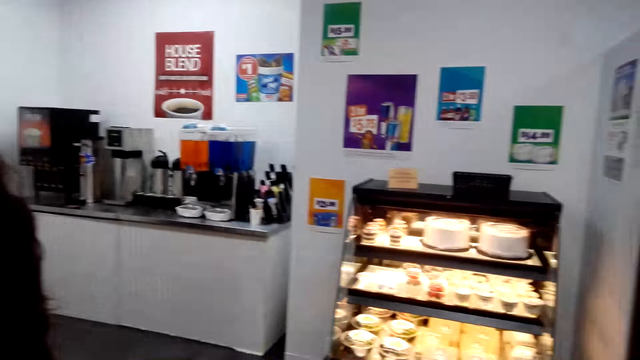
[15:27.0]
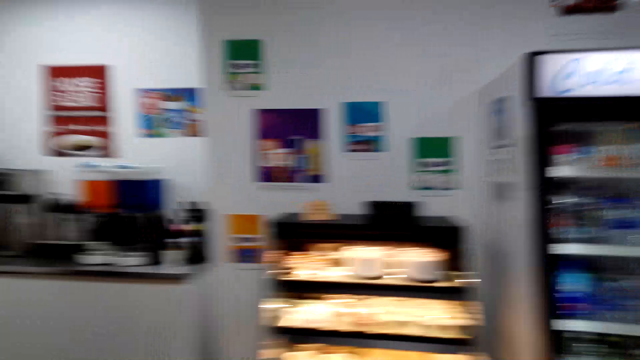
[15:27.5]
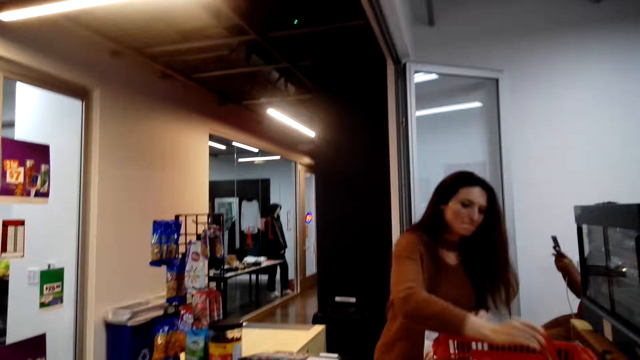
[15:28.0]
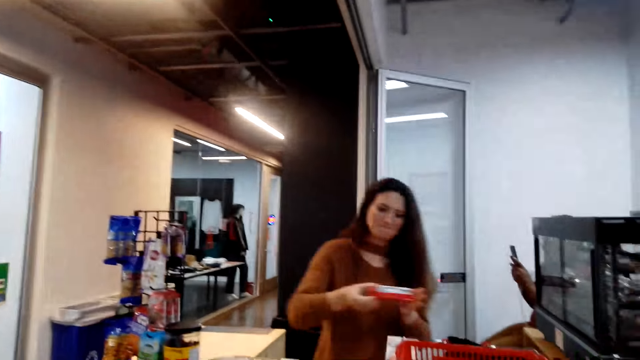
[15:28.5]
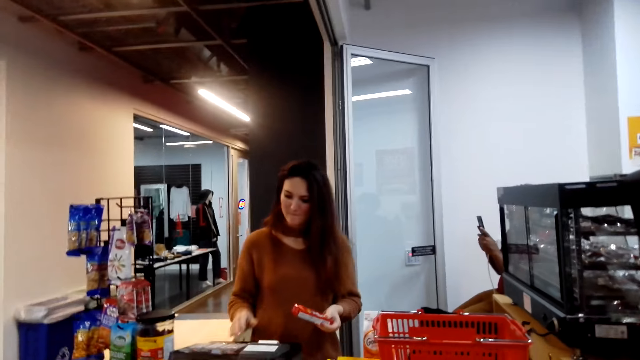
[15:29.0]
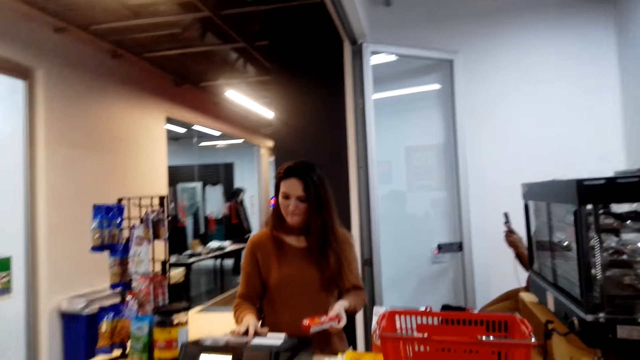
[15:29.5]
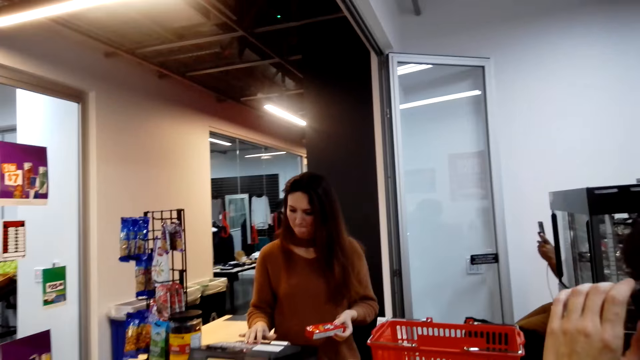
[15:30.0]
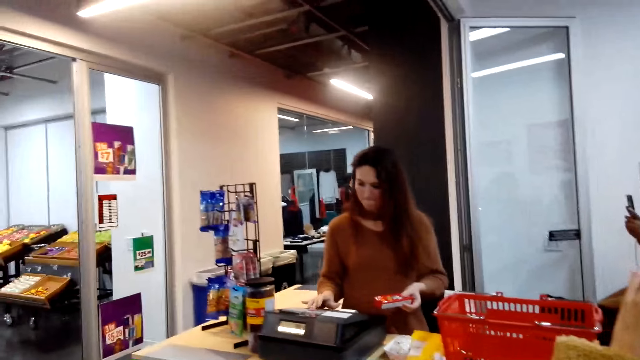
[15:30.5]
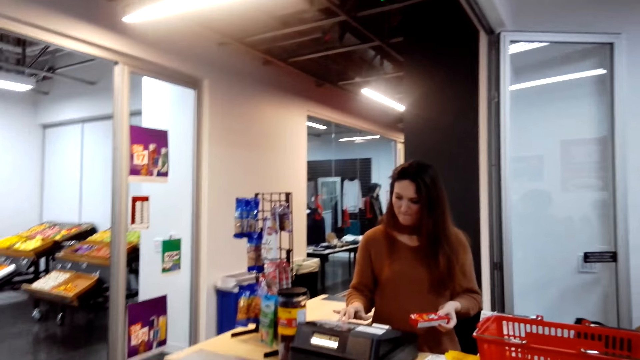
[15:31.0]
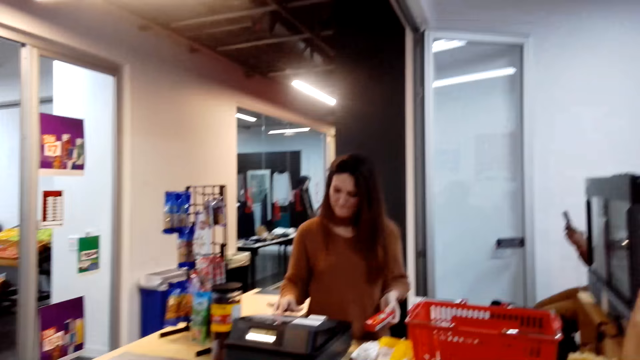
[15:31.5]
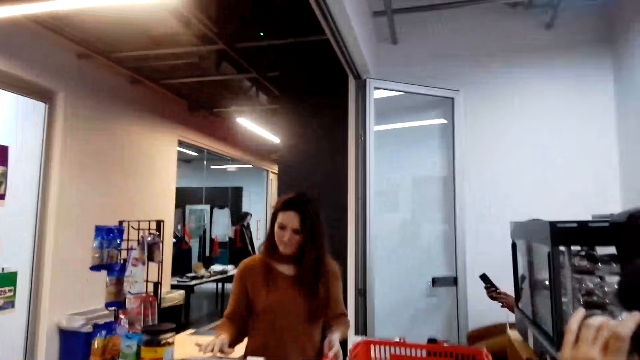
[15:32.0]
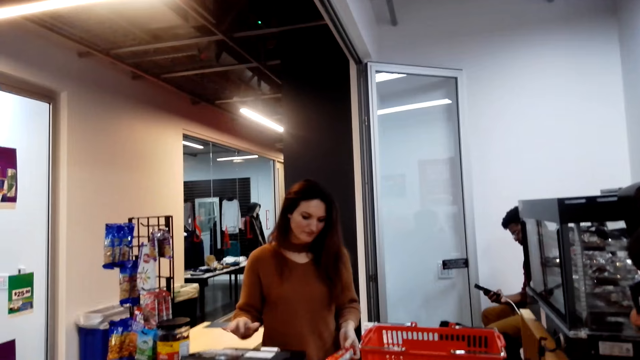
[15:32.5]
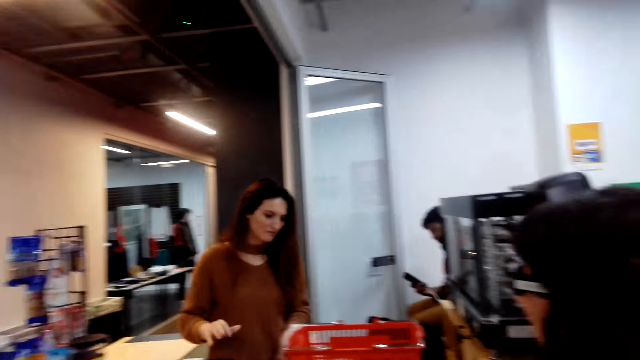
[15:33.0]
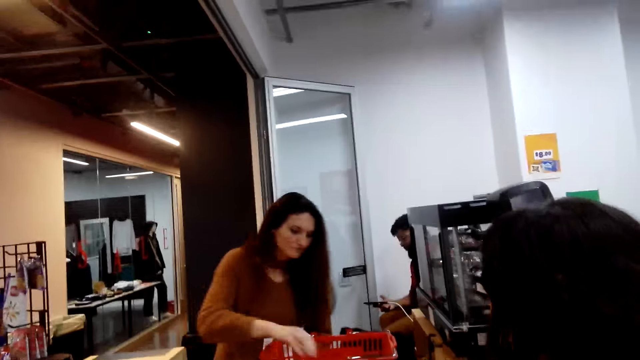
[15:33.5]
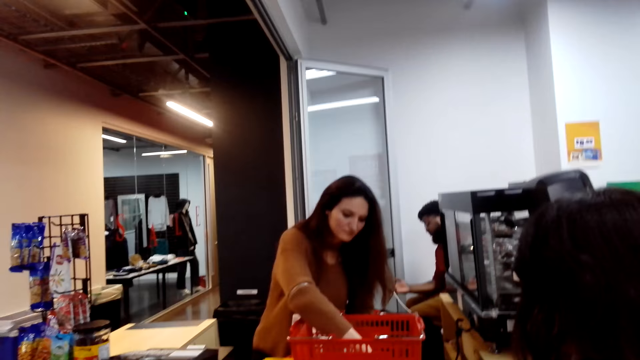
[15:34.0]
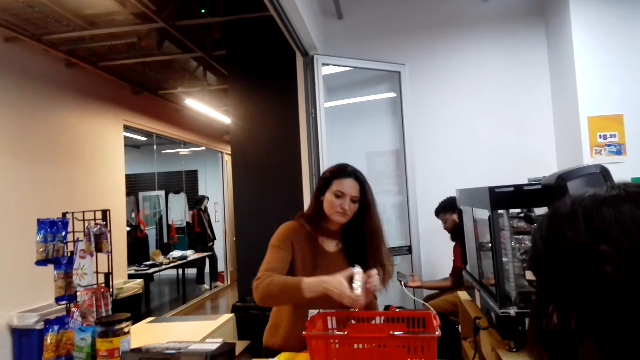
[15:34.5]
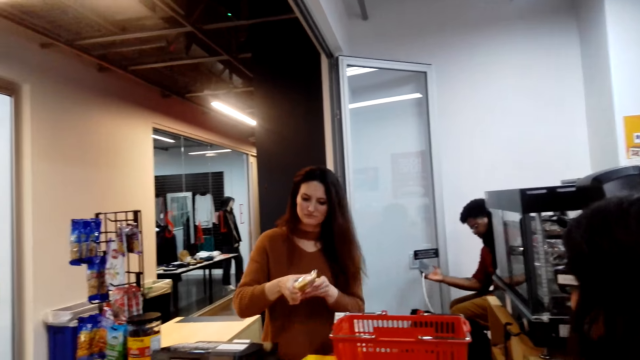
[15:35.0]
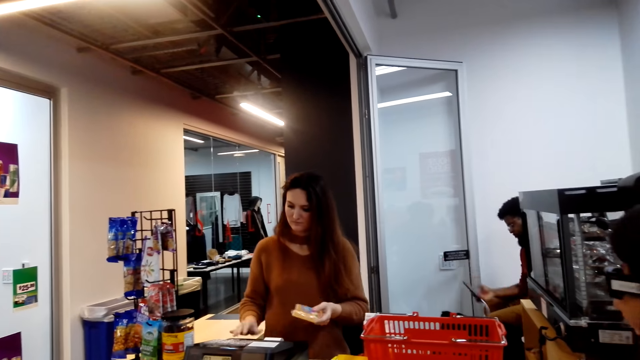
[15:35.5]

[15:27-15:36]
A cashier looks around. The camera wearer looks around the store. The cashier types on the register machine and picks up the candy from the basket.

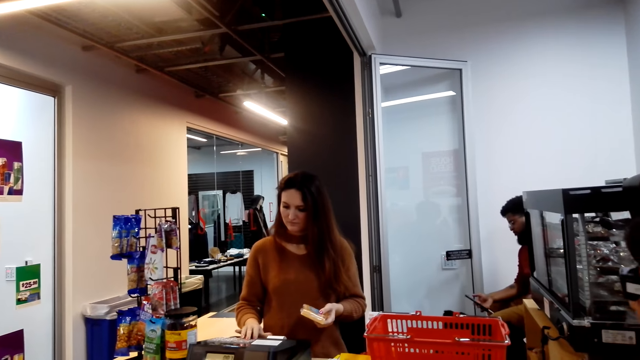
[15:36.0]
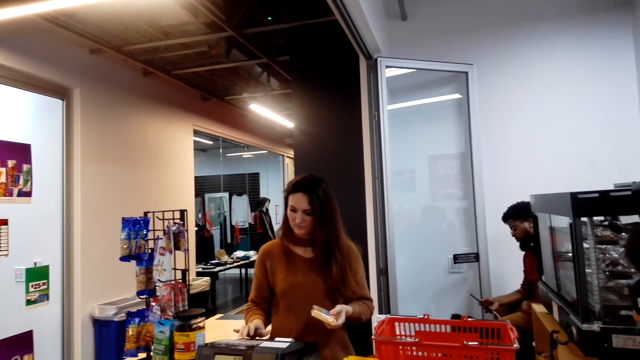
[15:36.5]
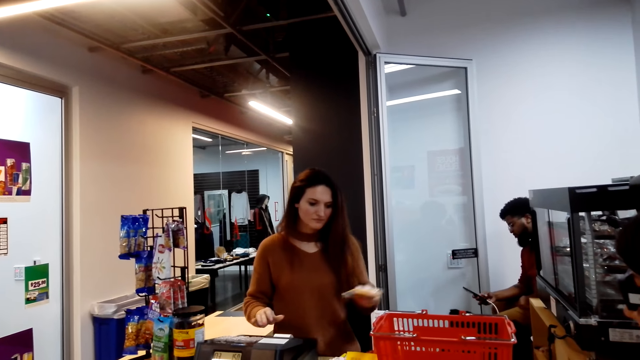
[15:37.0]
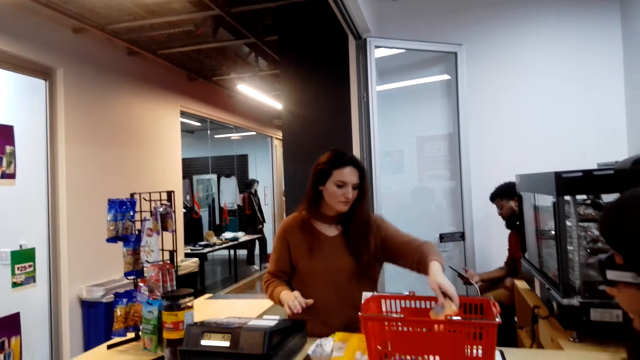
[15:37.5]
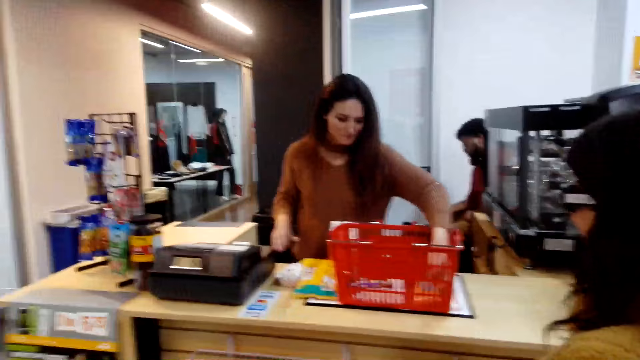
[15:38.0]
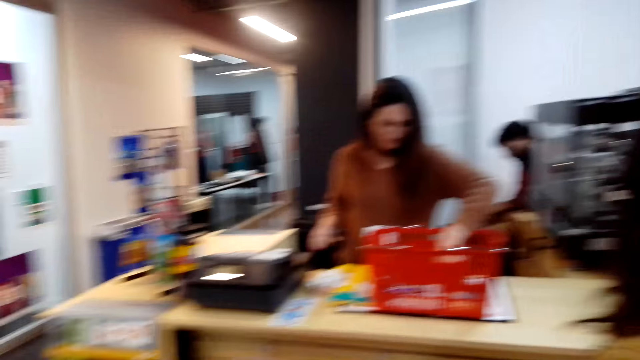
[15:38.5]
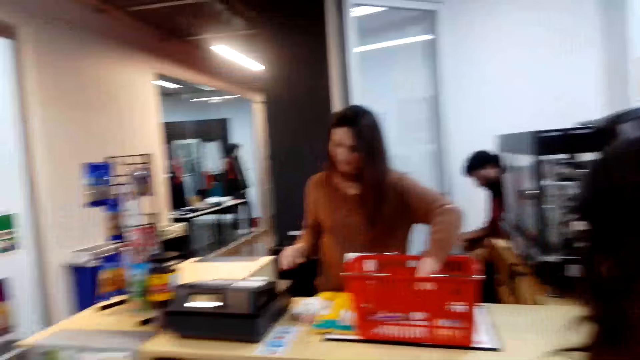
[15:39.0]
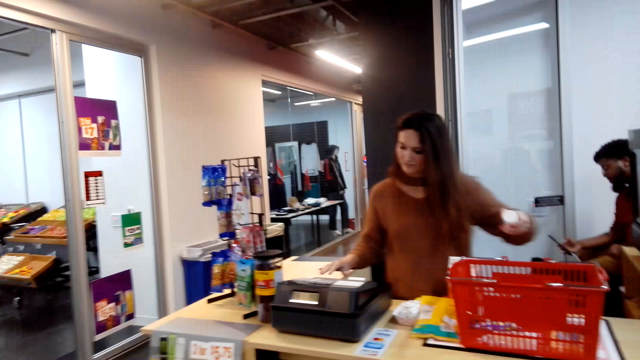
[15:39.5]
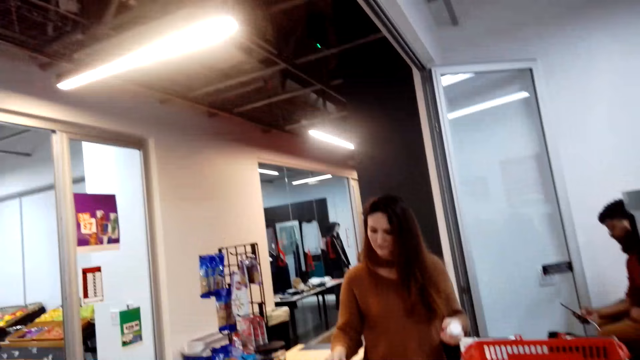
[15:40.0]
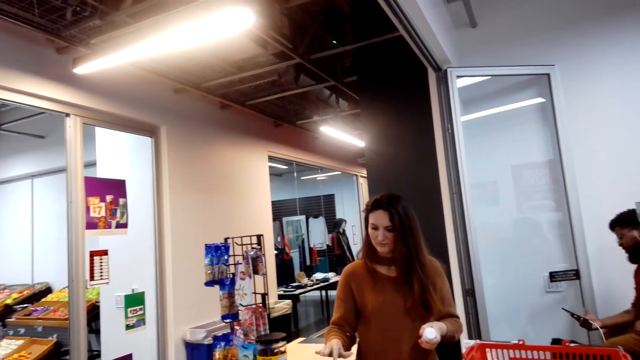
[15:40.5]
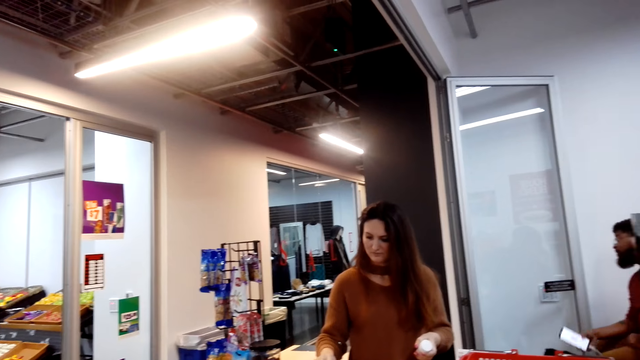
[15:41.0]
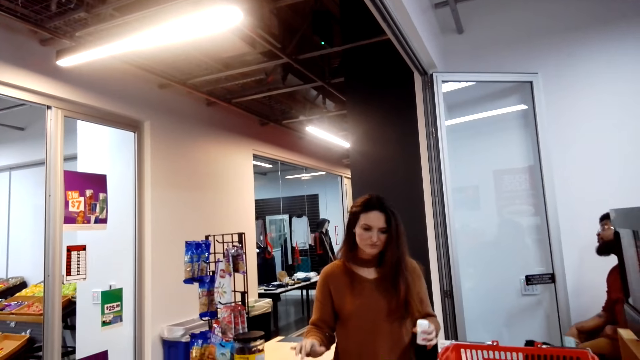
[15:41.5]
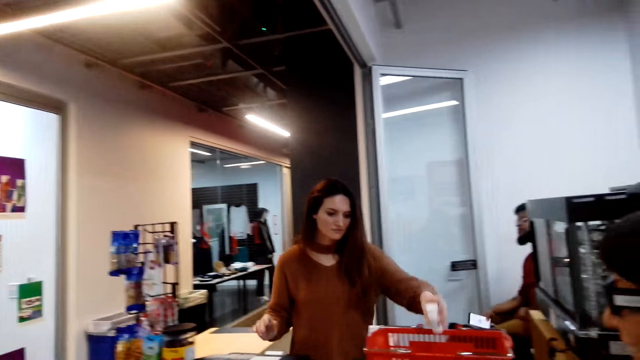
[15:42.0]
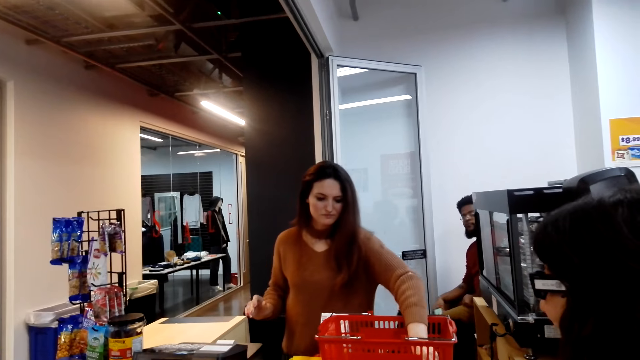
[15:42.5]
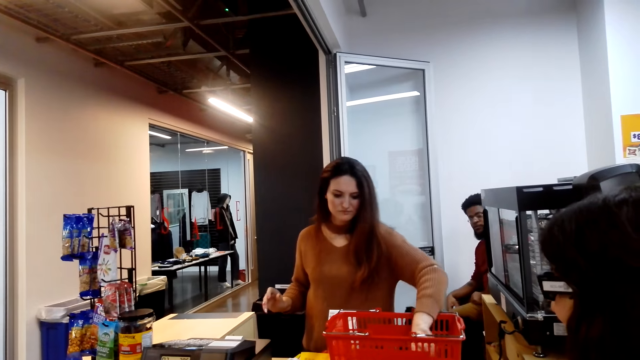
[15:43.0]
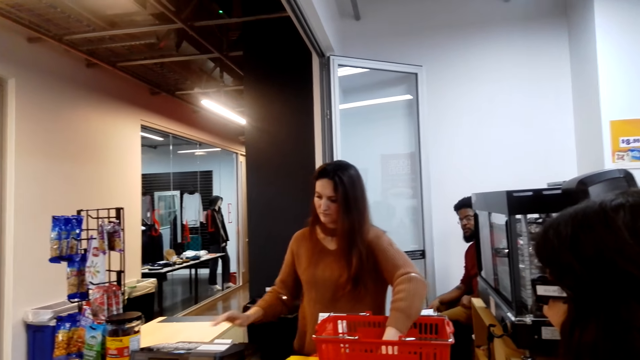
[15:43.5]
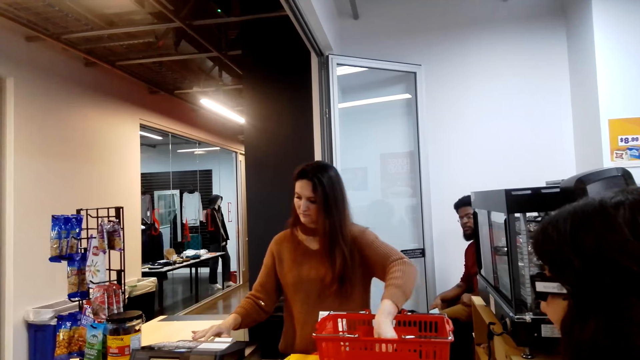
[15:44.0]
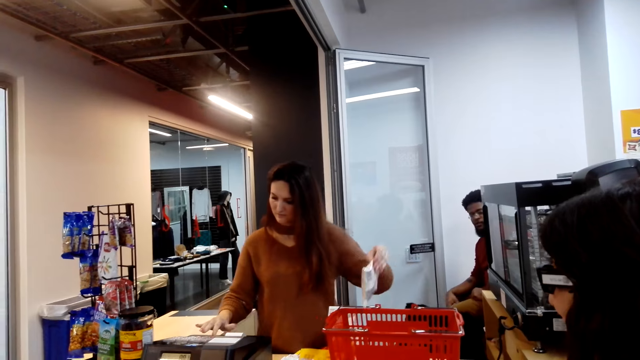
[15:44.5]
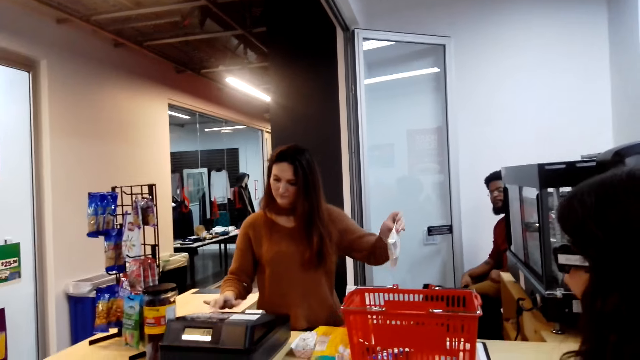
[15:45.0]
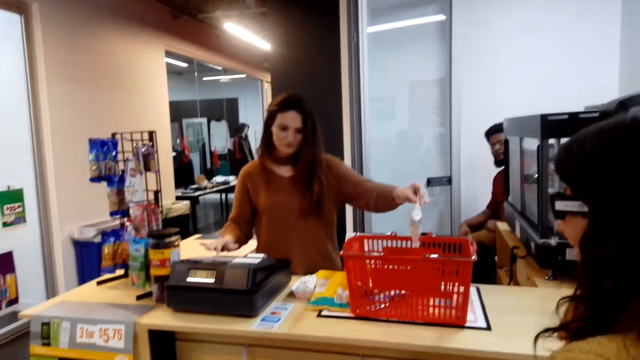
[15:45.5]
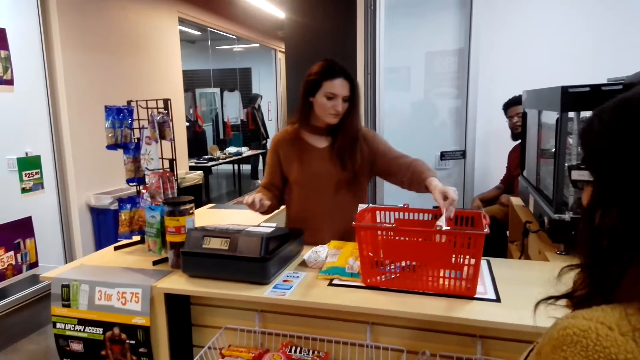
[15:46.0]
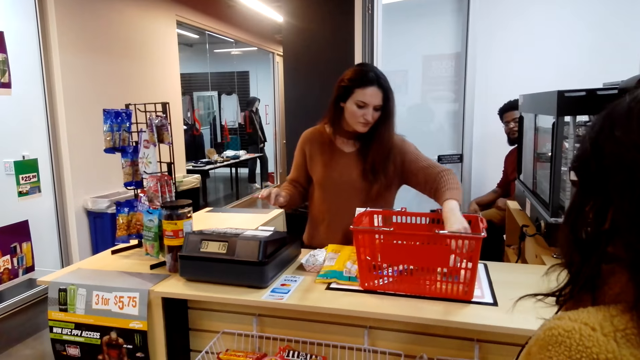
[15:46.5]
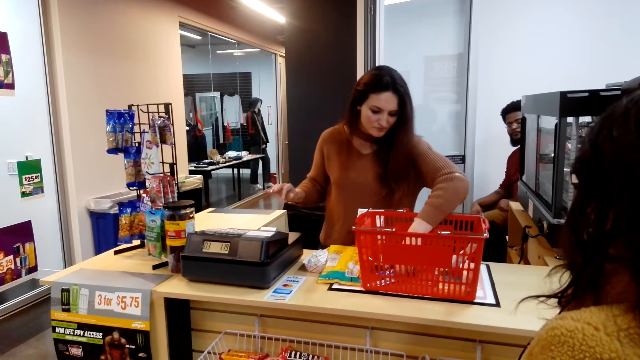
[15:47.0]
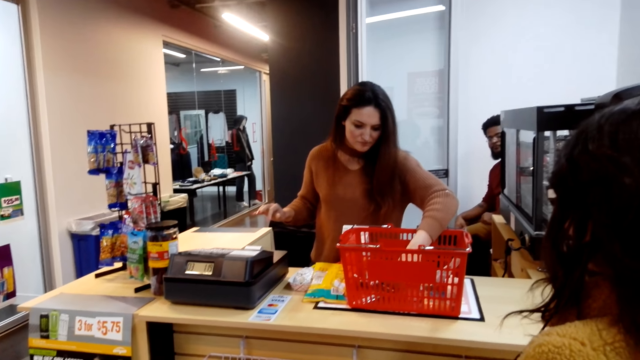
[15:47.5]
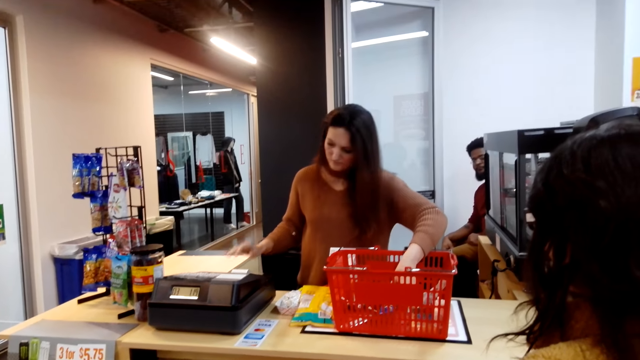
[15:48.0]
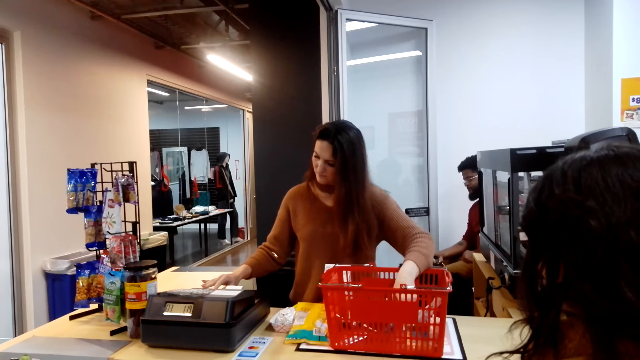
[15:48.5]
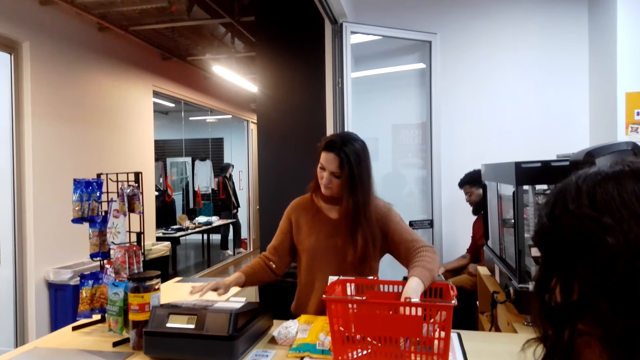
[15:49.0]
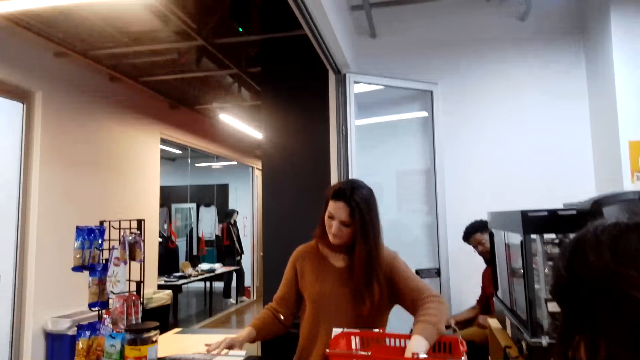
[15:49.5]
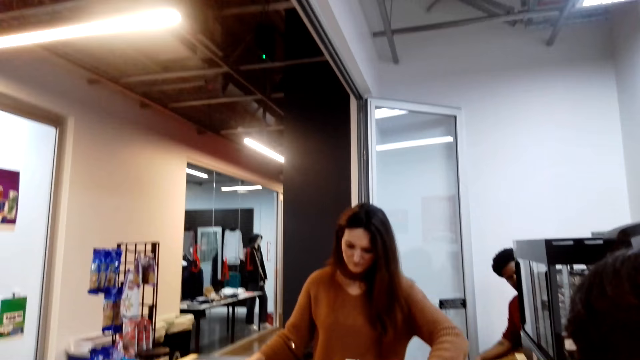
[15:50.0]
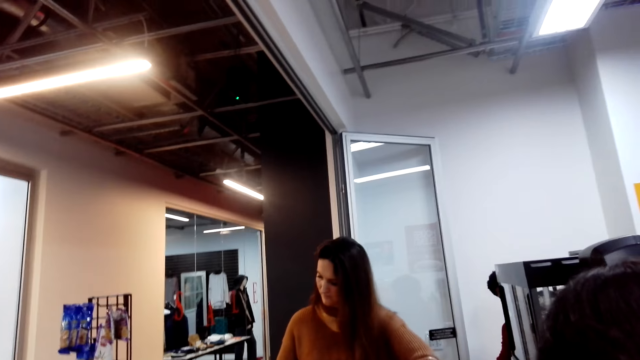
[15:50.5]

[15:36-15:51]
A cashier types on the register machine. The cashier puts the candy in the basket and takes a packet. Another cashier picks up the oil from the basket. The first cashier types on the register machine. The cashier puts the oil in the basket and takes a packet. The cashier types on the register machine. The cashier takes a packet.
